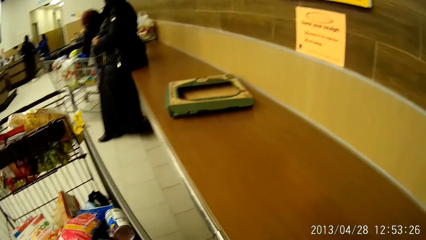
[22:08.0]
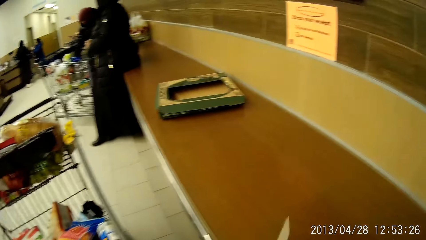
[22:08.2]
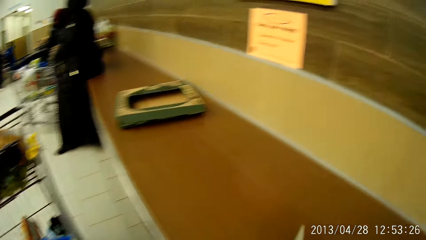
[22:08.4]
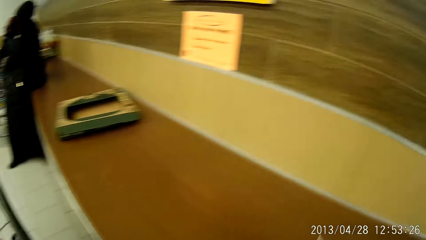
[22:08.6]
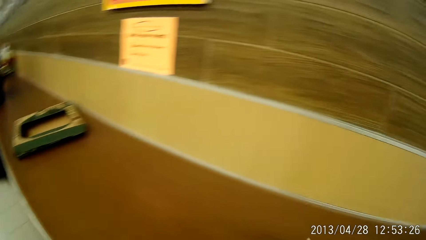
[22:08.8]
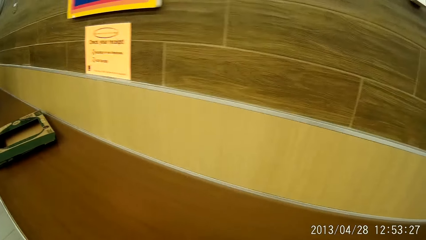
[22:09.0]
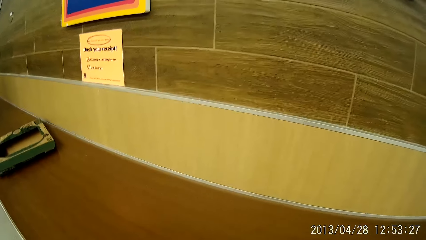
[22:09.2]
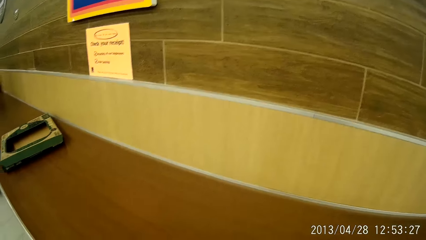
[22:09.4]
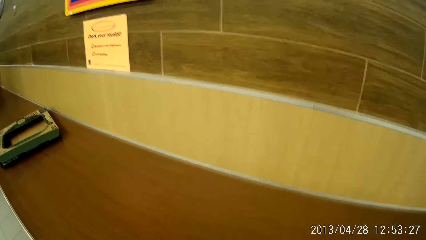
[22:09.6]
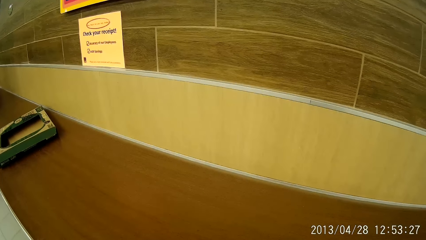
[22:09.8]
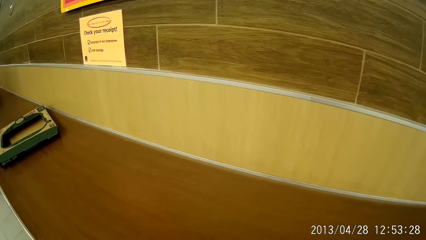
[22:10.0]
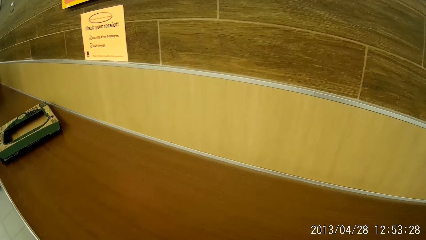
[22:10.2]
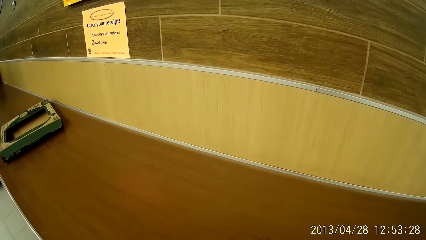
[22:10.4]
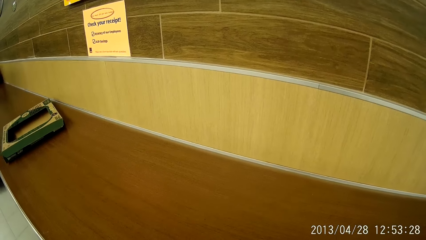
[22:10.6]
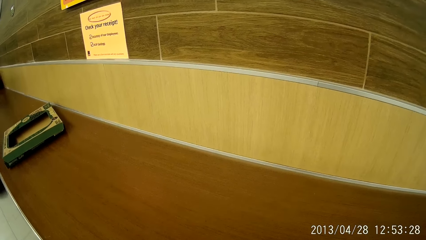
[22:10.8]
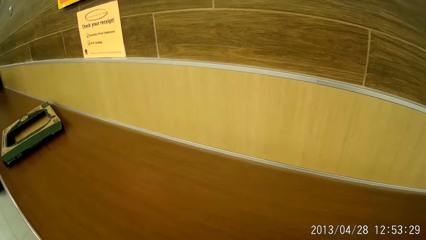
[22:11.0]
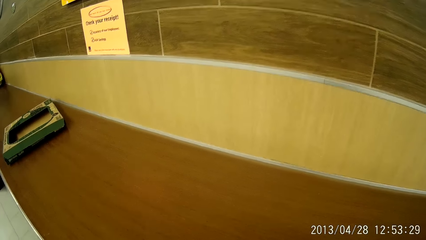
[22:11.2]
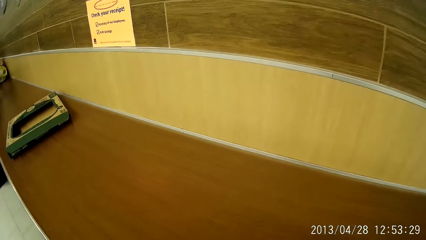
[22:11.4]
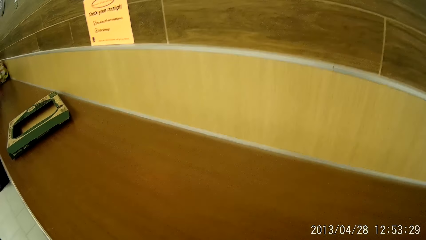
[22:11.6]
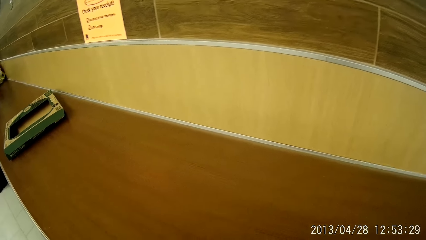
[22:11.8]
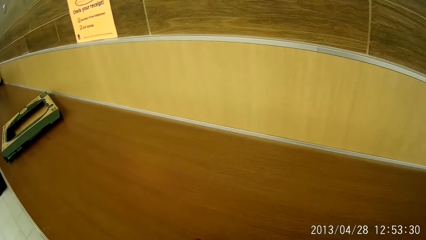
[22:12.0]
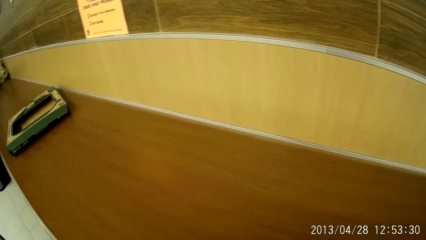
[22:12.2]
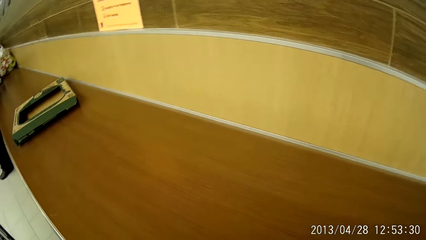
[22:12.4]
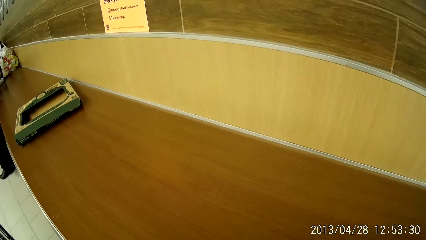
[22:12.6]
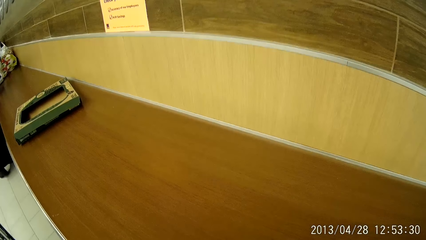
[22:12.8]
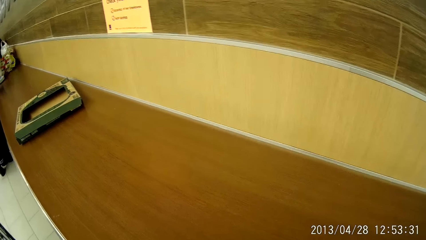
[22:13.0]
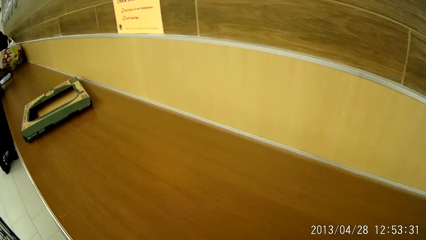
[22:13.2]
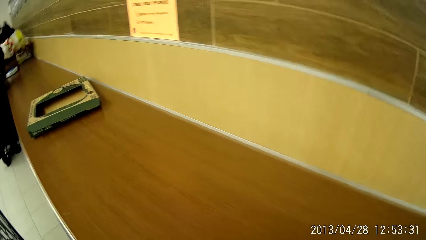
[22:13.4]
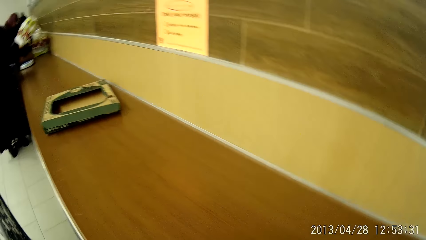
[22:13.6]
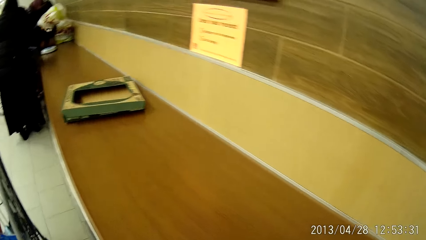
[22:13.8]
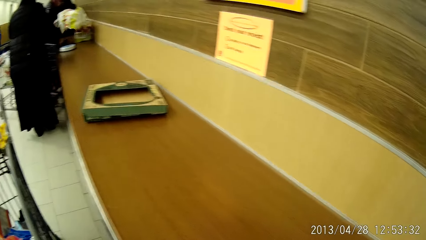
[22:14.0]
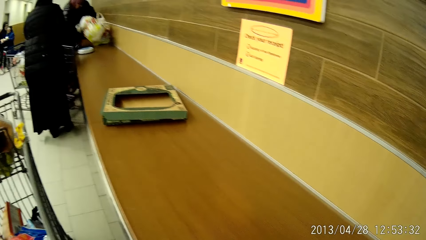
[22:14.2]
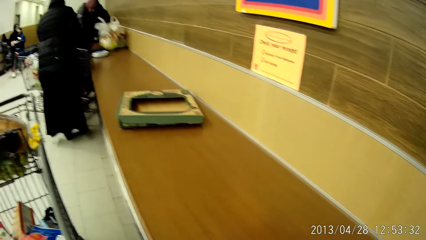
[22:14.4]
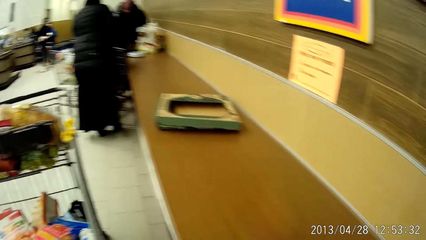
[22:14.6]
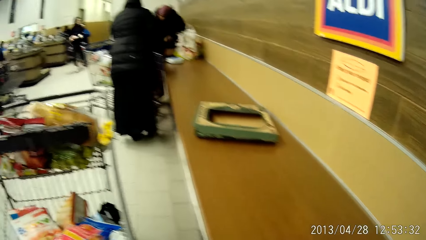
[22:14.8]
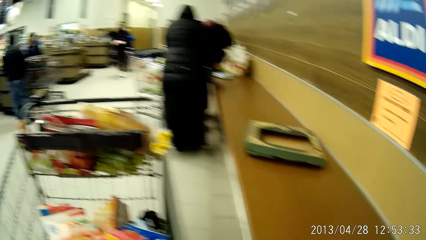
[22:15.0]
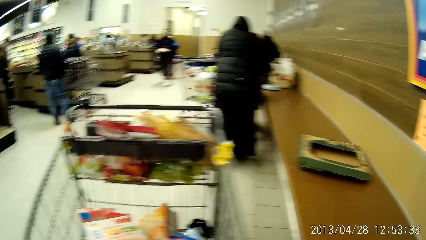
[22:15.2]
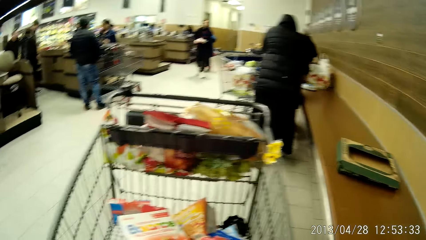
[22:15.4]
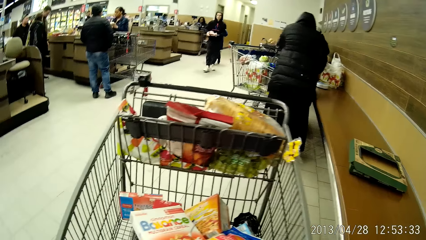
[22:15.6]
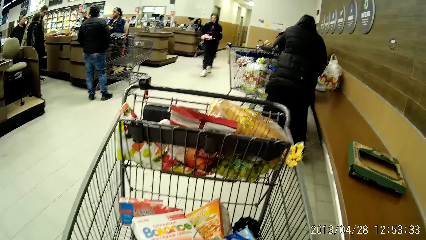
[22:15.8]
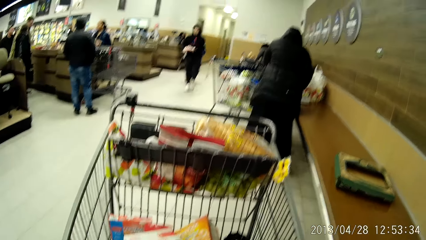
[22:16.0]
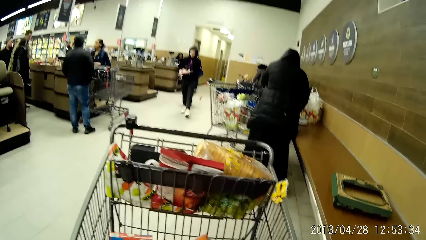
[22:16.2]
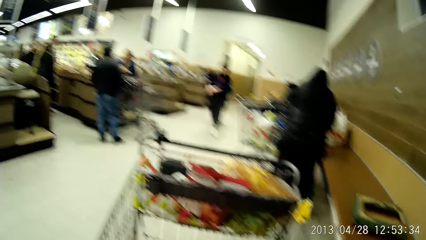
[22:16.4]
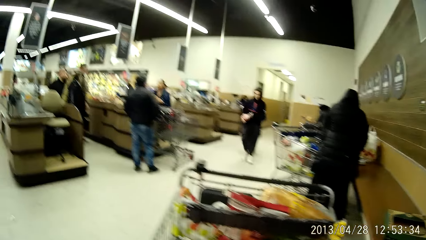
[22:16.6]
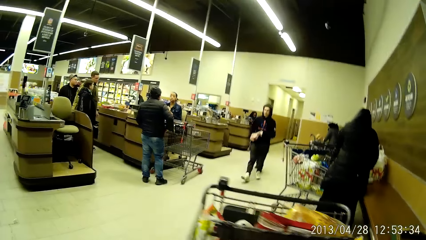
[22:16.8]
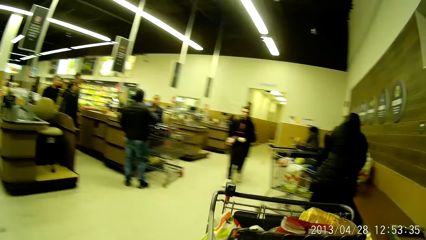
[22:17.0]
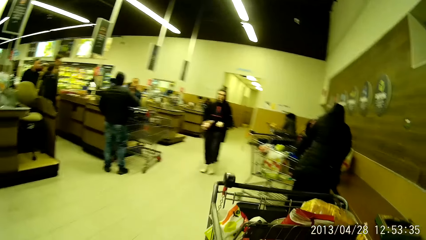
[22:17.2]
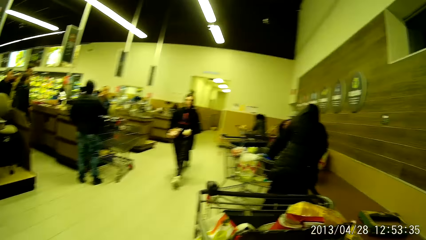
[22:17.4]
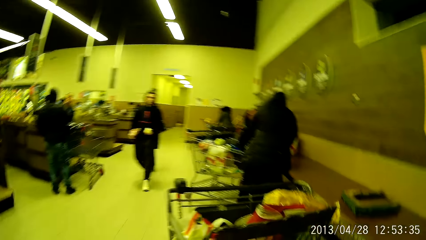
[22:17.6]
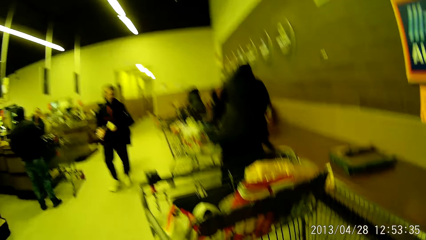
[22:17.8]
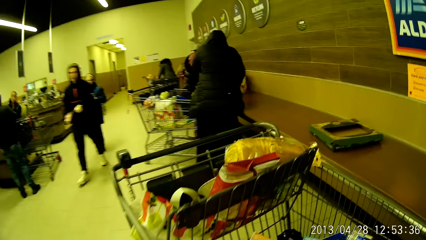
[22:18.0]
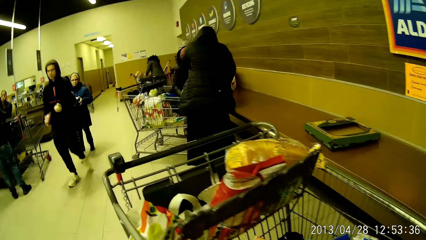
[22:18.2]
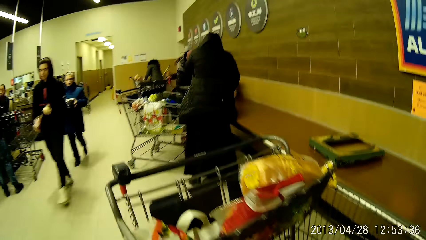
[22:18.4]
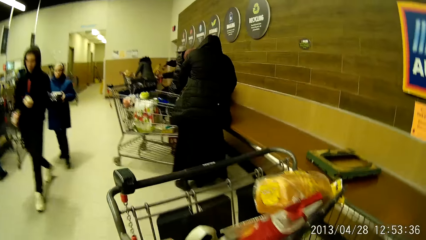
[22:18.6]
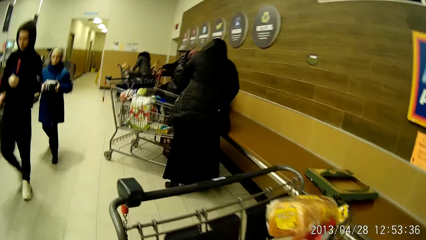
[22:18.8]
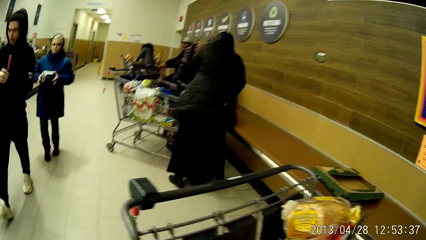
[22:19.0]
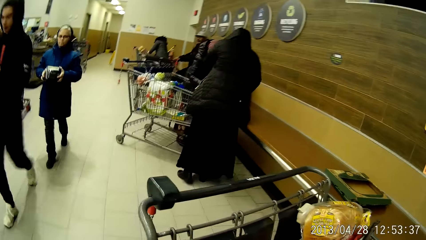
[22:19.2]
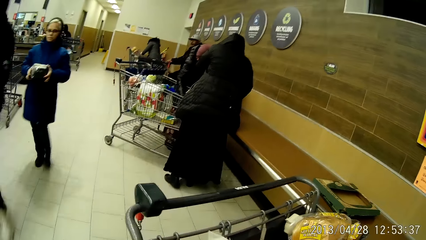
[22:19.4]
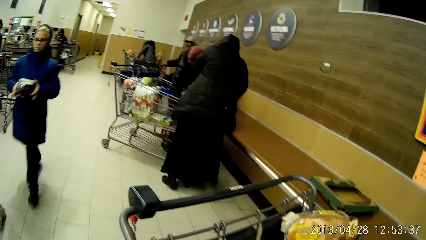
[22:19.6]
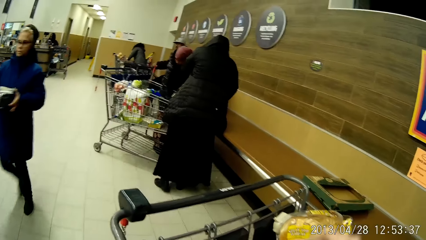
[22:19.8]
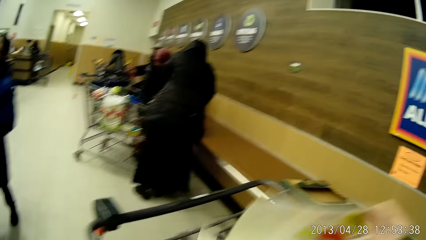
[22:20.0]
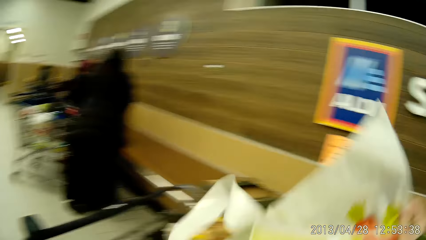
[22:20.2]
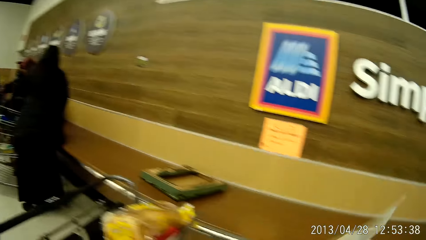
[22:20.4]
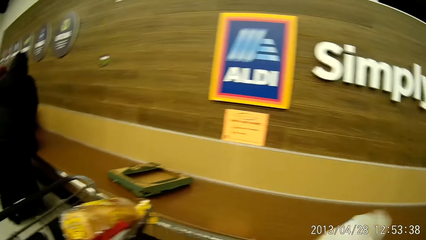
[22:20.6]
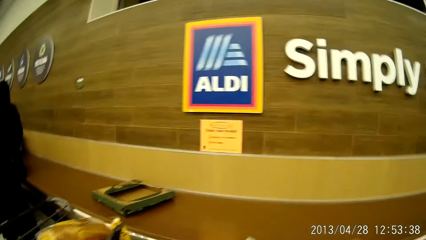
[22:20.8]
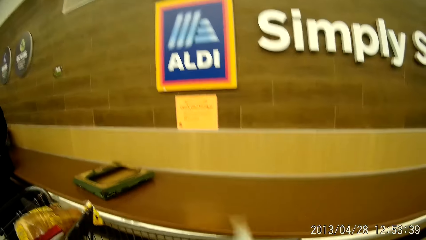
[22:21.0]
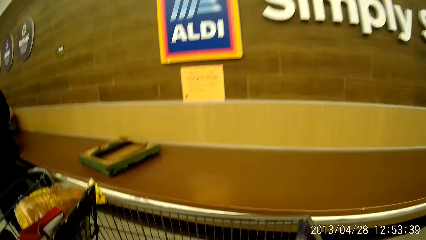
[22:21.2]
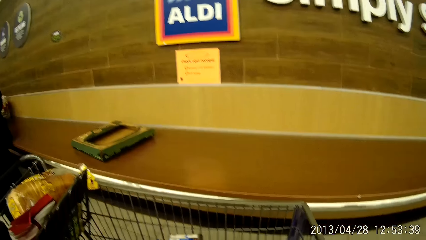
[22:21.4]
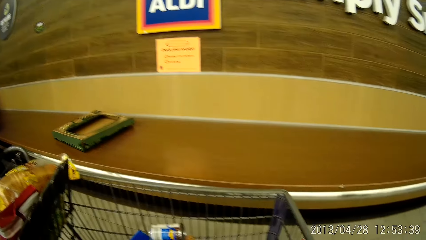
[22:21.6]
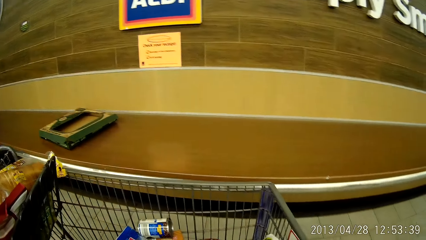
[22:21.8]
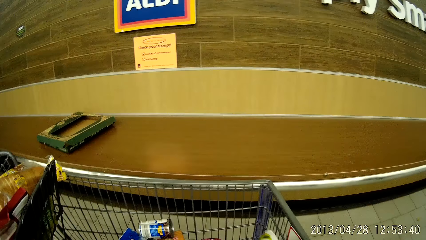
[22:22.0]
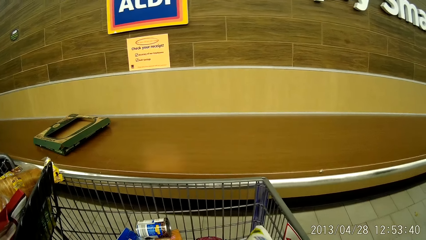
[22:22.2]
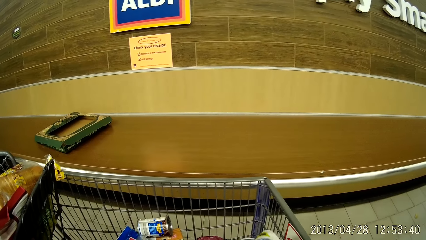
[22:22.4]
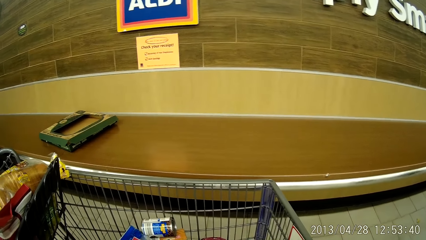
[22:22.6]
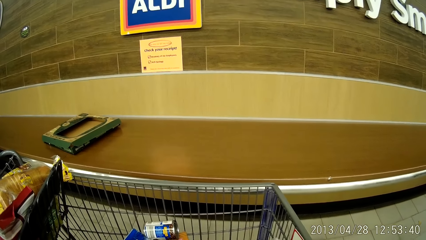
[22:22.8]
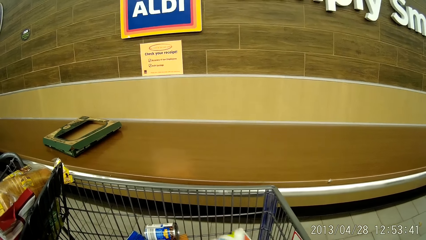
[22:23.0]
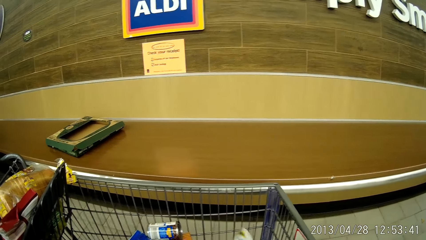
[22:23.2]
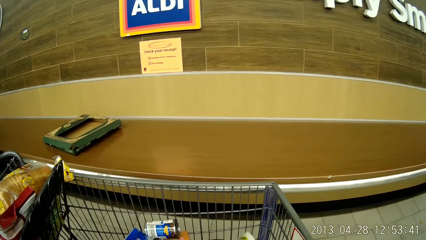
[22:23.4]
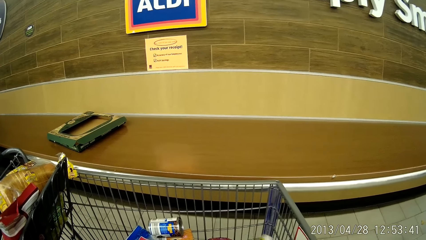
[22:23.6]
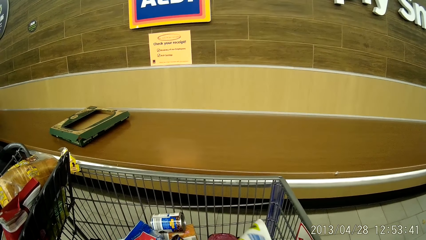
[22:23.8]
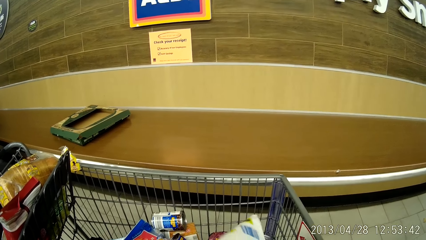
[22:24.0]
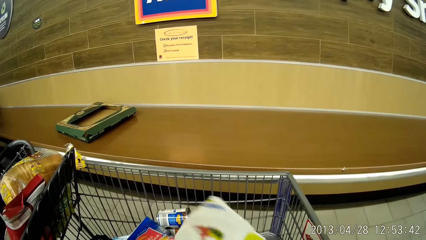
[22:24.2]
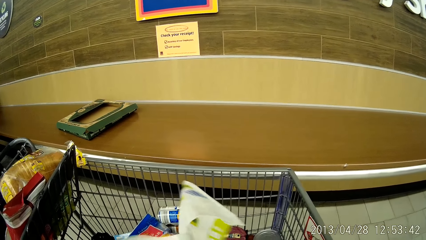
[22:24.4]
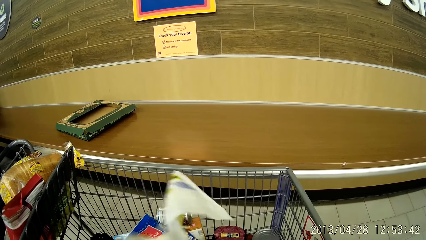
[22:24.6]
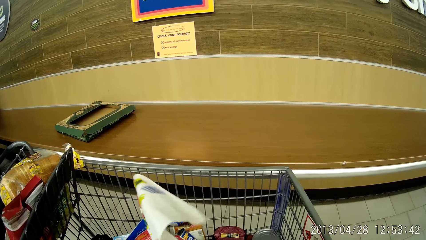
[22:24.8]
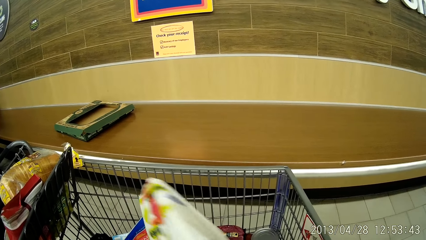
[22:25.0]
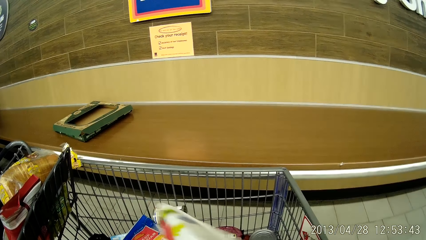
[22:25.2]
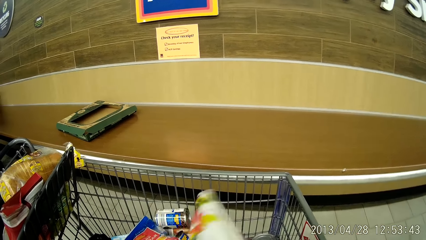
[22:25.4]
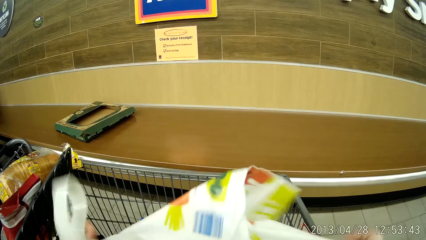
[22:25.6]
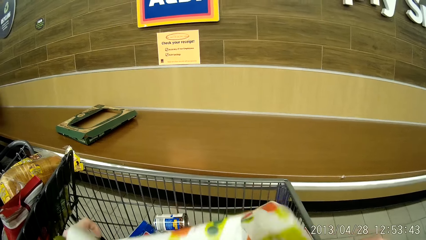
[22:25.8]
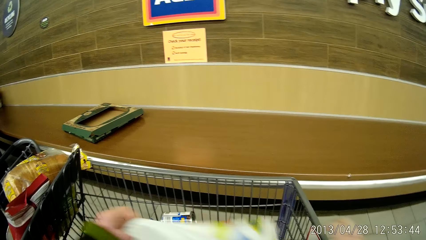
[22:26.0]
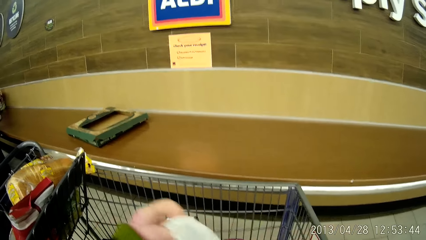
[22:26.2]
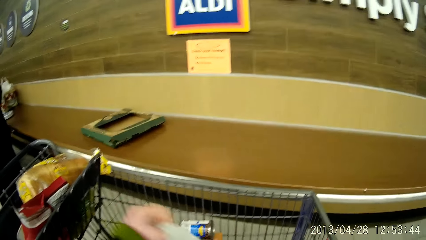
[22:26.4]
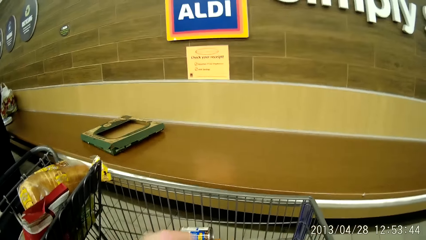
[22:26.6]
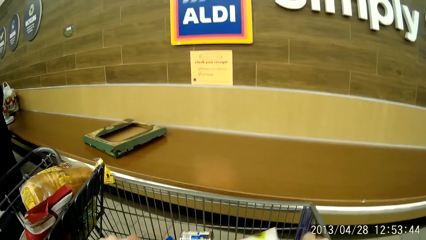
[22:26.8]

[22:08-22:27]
The camera wearer stares at the wall. She stares at the trolley. She walks to the other side of the trolley. She picks up the shopping bag or paper bag from the shopping cart with her right hand. She unfolds the paper bag with her hands. She opens the shopping bag.
